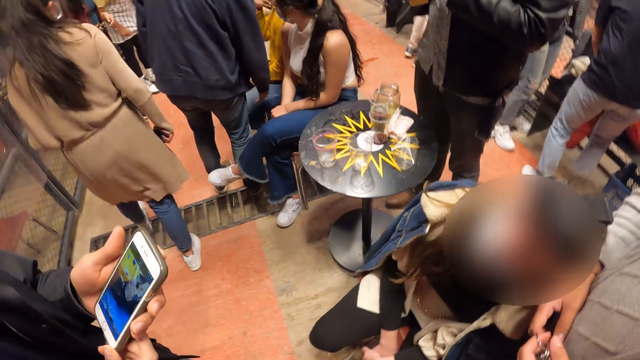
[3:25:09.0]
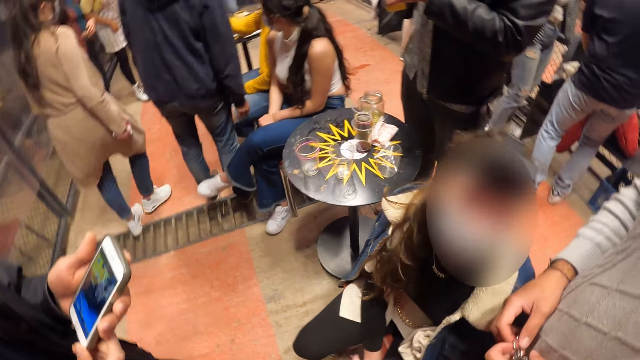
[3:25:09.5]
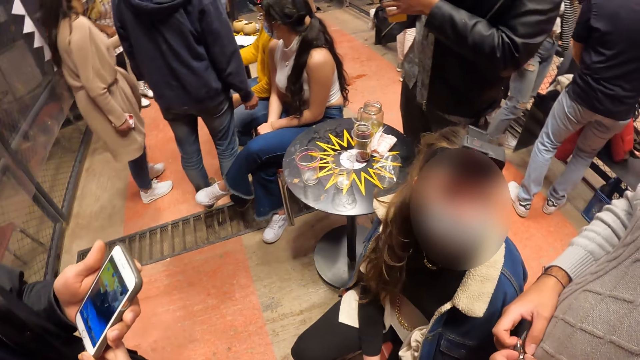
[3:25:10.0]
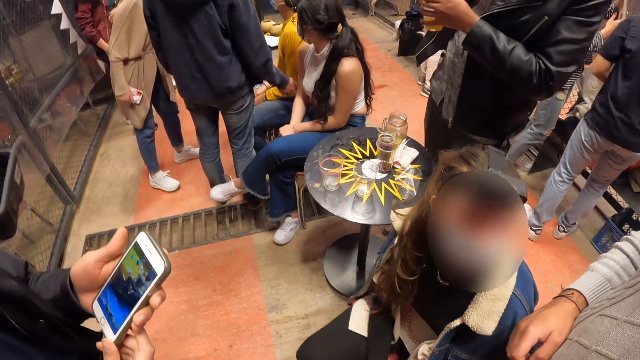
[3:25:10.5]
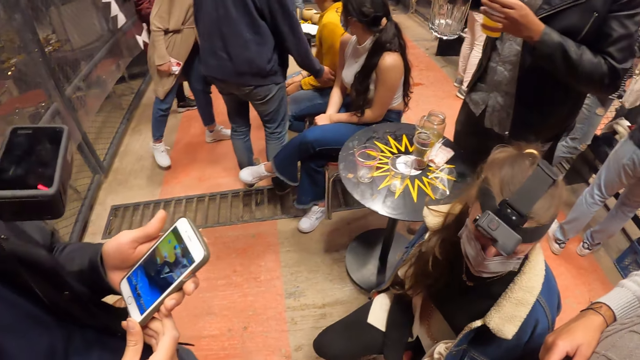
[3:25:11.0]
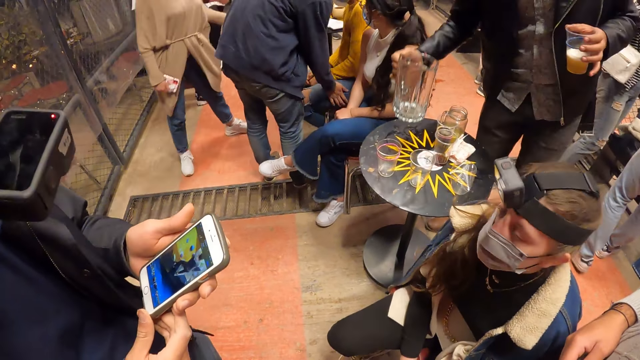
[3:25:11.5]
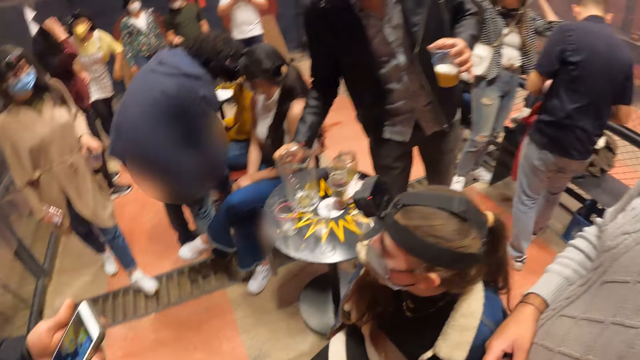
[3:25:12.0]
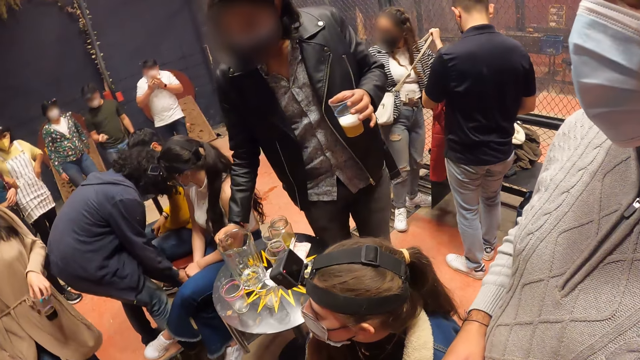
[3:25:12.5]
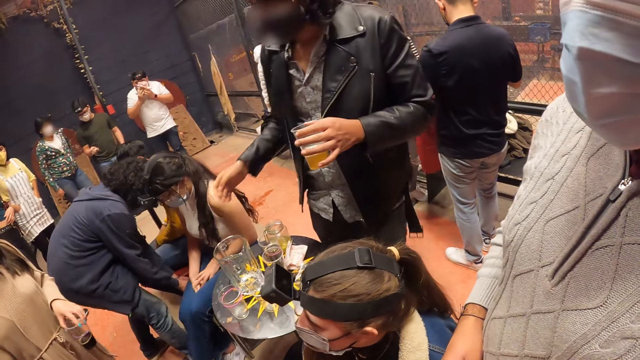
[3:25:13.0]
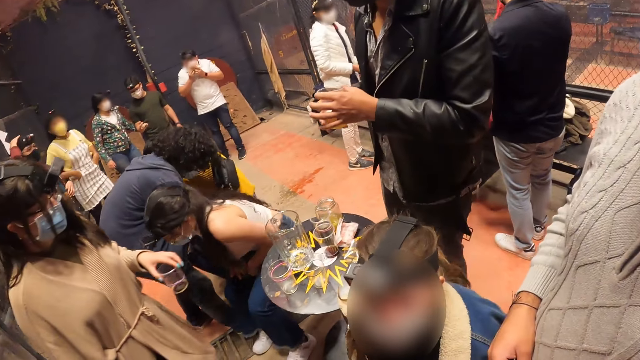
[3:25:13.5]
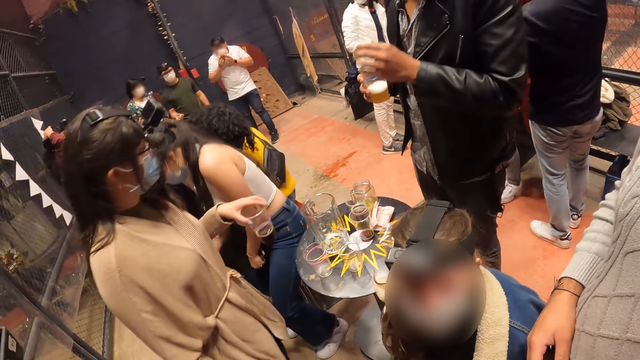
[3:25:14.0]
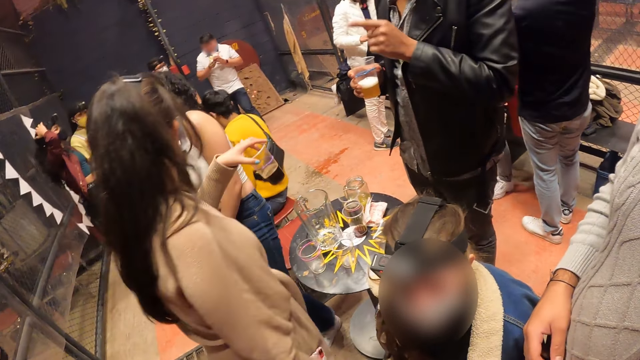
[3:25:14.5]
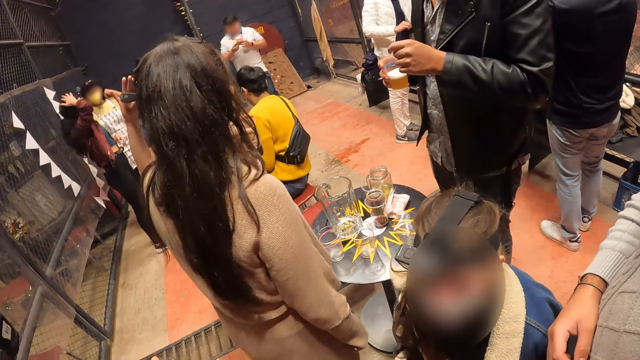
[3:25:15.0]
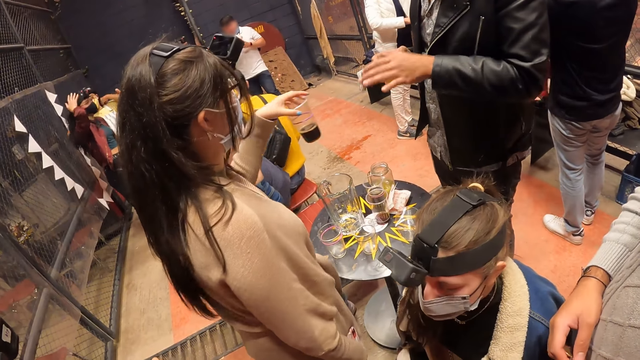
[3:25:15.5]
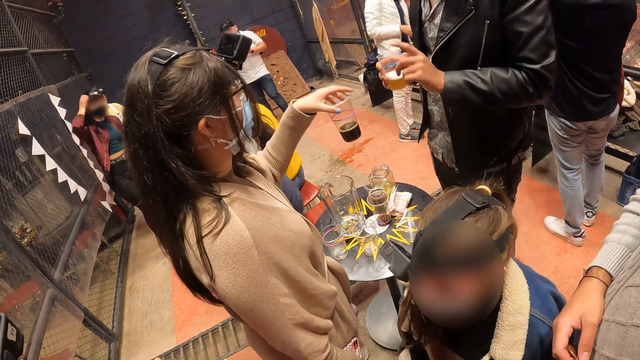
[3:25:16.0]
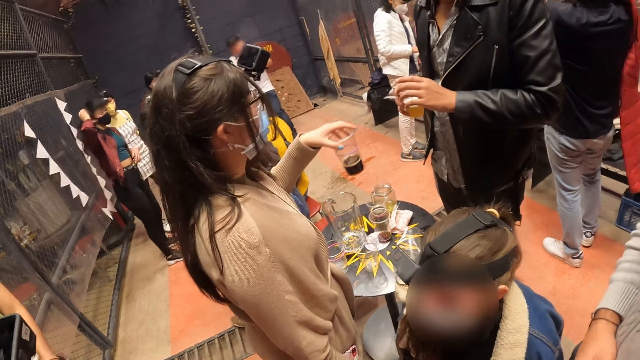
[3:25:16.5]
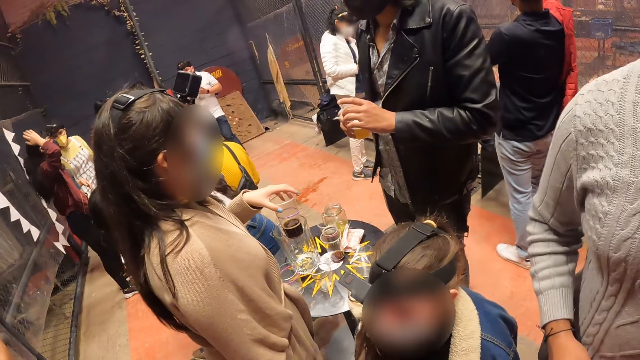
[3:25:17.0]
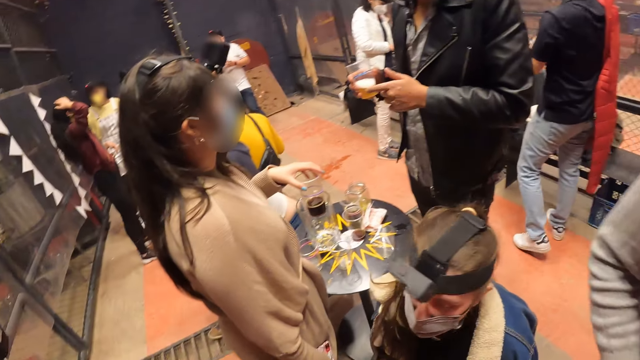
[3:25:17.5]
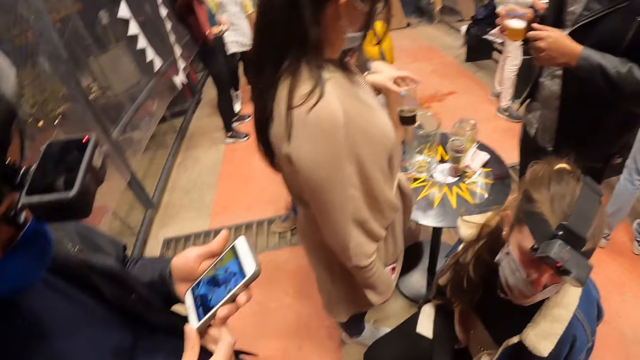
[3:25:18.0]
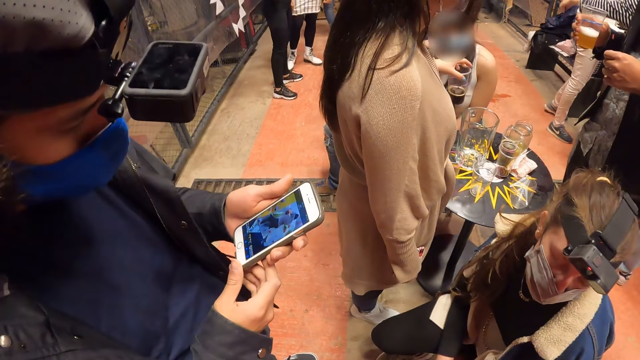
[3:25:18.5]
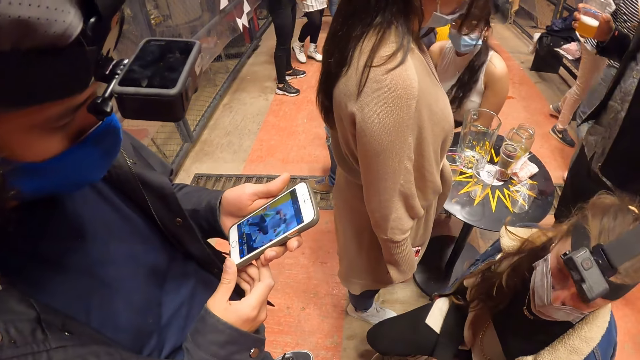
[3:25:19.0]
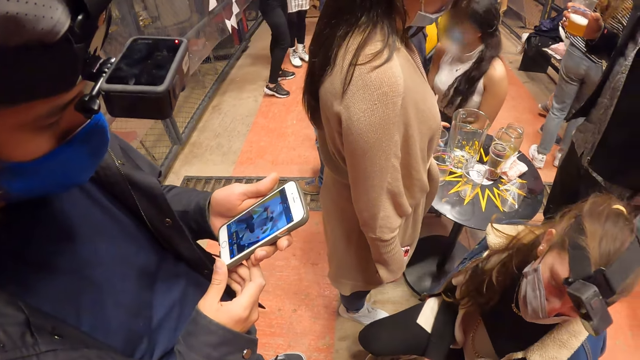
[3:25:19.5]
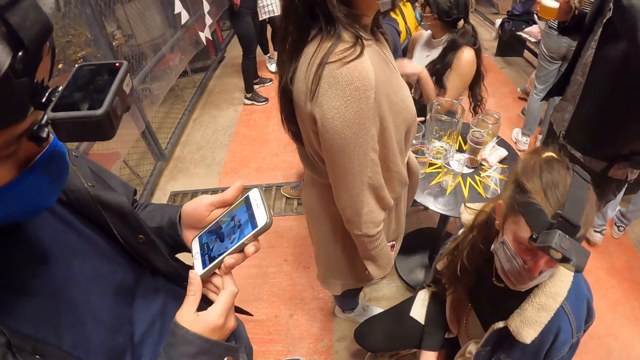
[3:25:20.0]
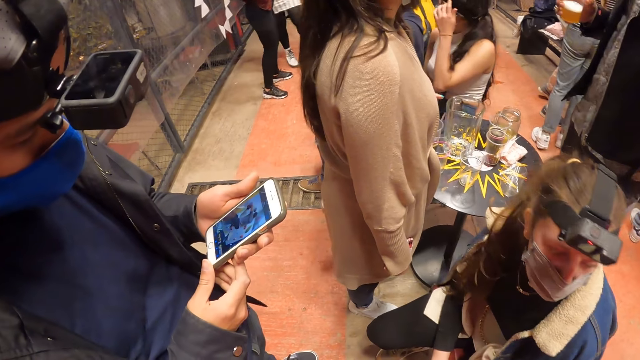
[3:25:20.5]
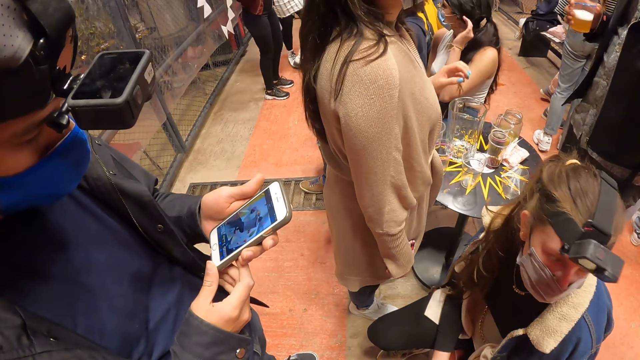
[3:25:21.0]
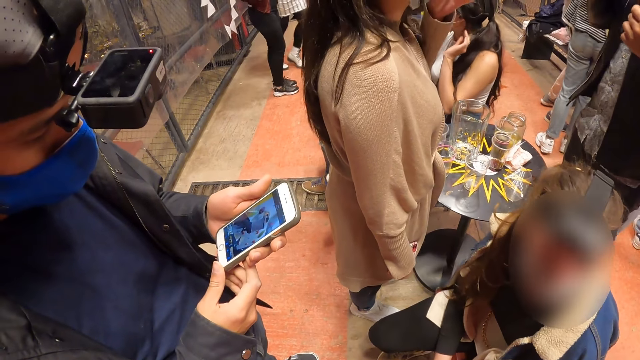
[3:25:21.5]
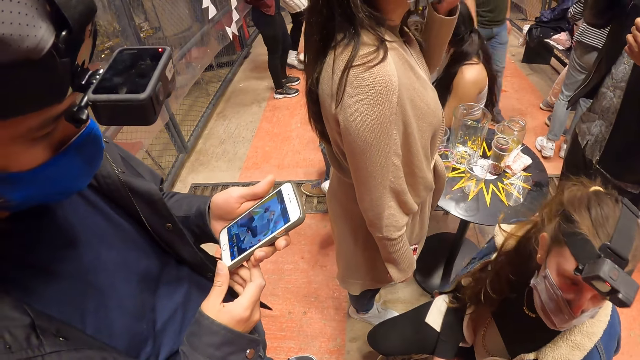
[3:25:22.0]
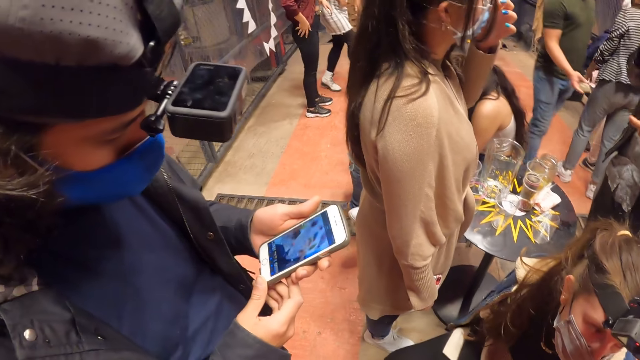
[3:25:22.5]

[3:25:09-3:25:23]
The man drops the jug on the table with his right hand. The man passes the cup in his left hand to his right hand. The woman drops the cup on the table with her left hand.

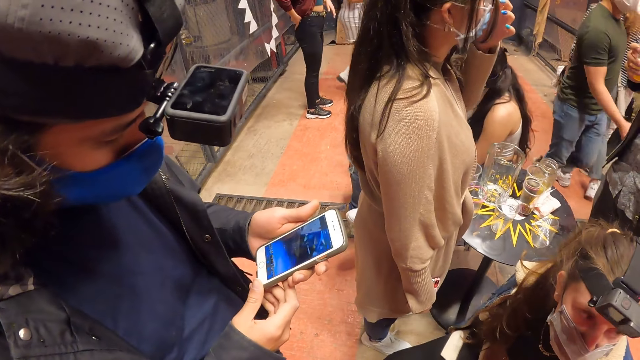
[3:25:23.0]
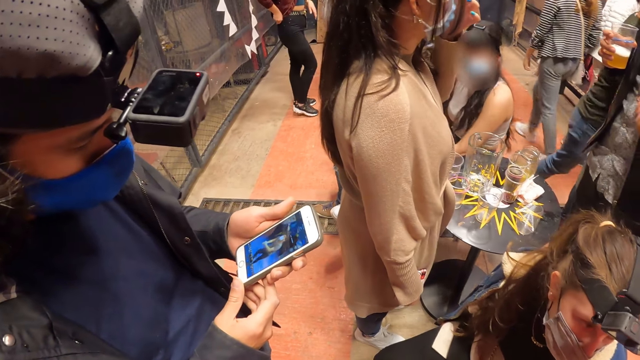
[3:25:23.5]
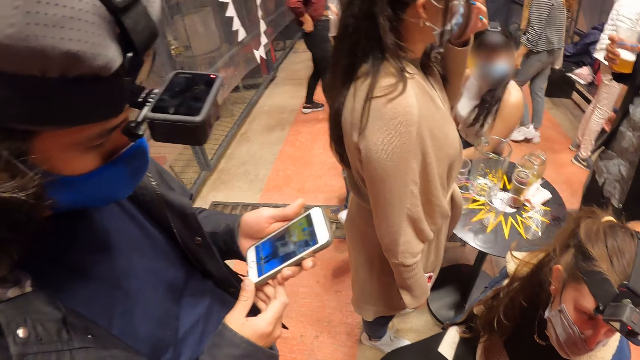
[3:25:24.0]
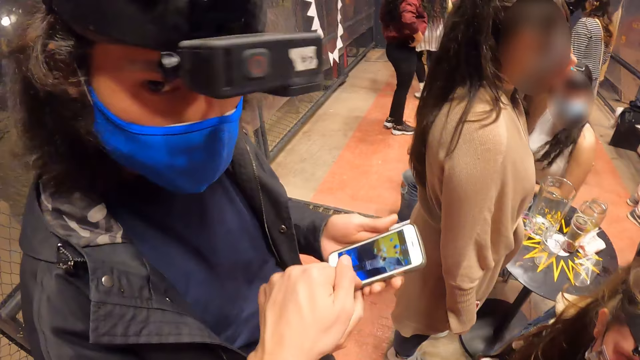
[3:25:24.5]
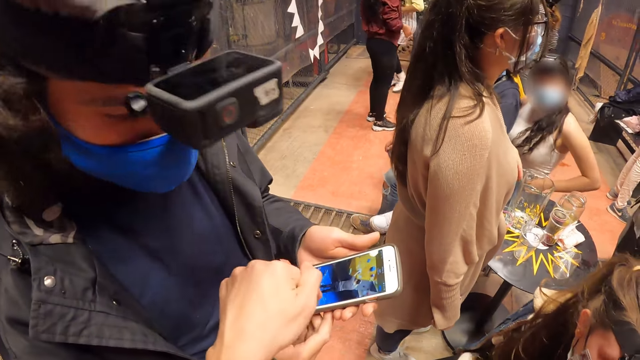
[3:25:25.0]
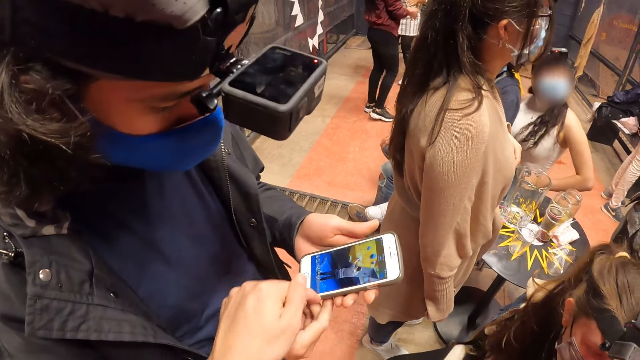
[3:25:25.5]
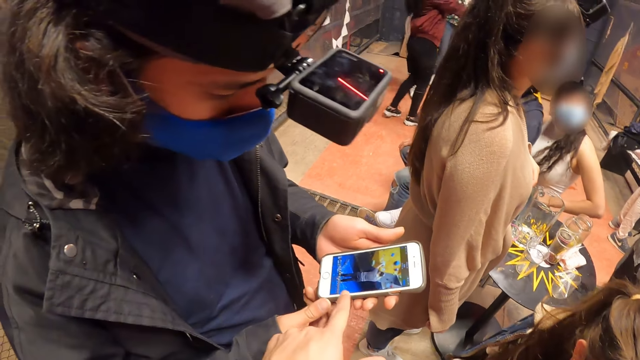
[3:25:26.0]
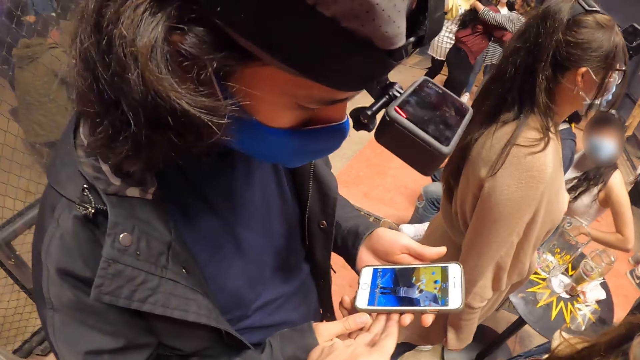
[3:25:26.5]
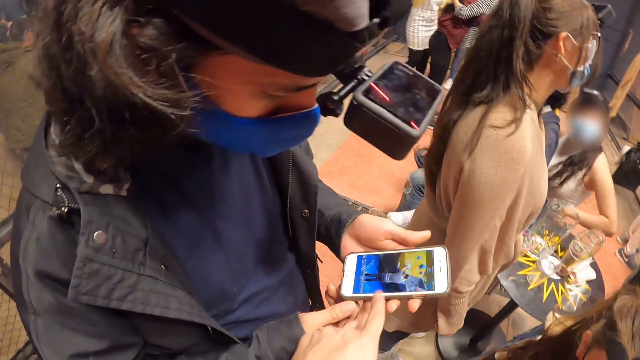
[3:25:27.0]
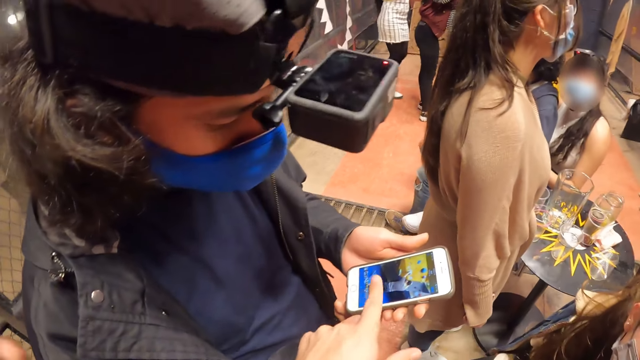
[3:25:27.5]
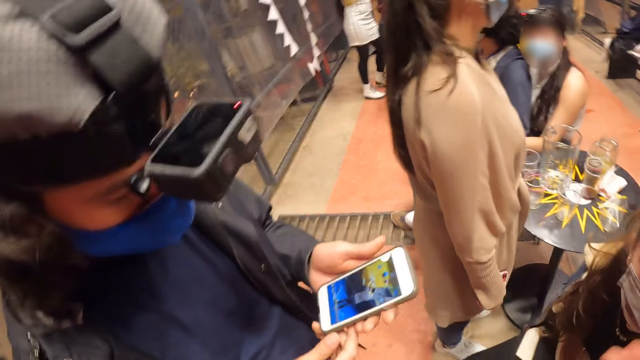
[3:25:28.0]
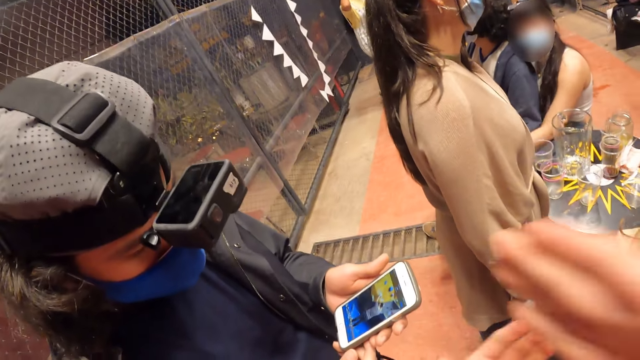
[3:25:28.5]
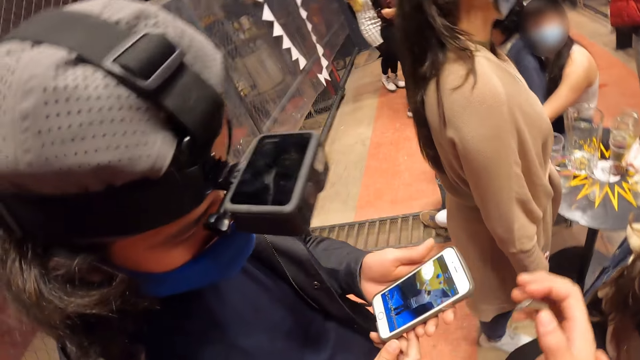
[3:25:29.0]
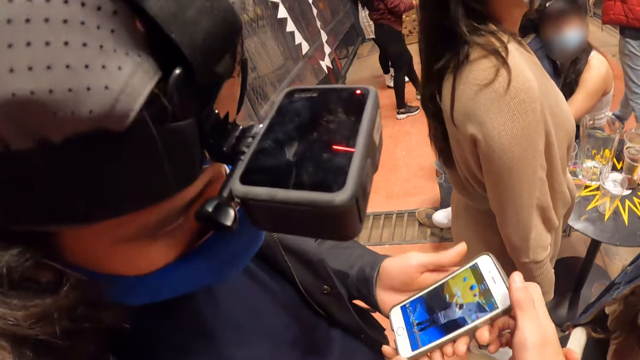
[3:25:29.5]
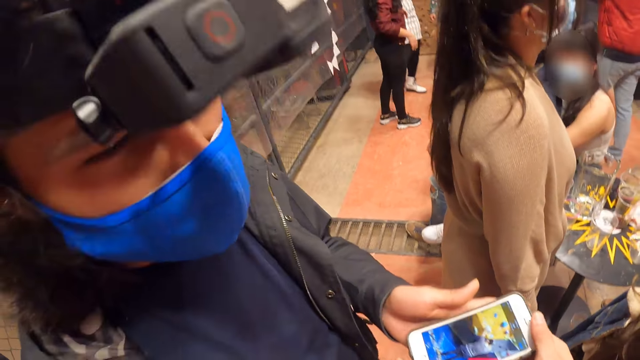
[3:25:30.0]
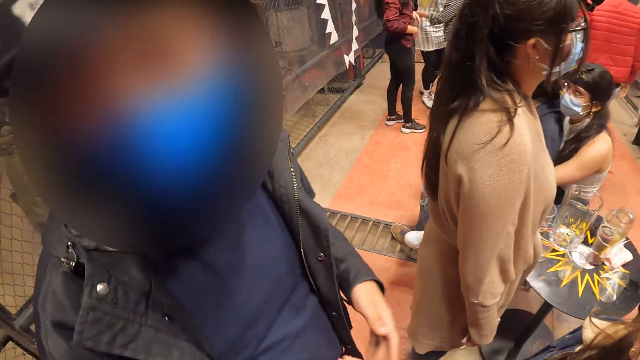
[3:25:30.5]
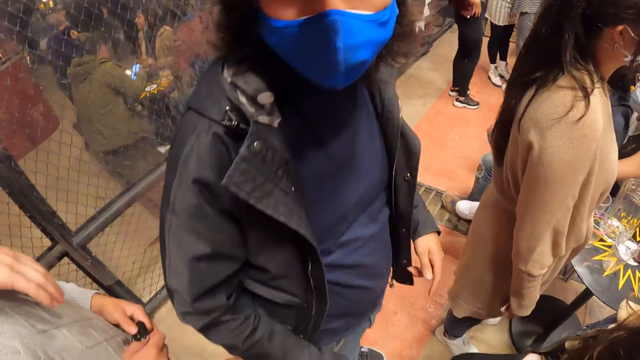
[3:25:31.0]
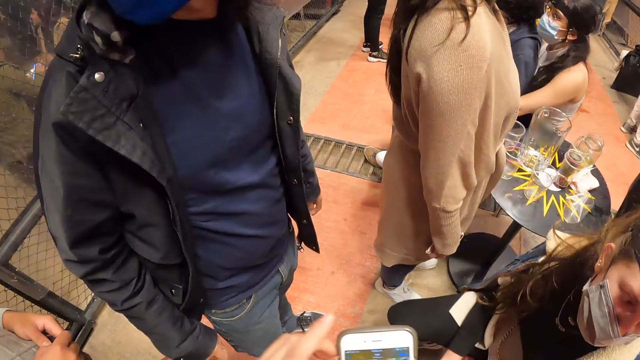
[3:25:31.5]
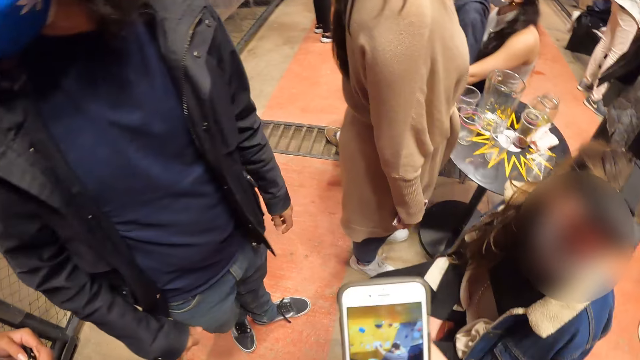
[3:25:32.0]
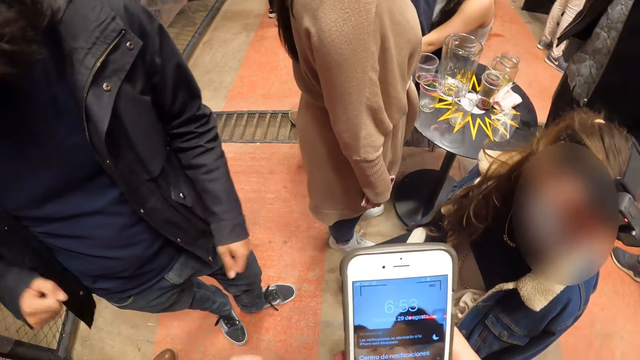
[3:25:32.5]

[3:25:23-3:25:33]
The camera wearer interacts with the man. He converses with the man. He collects his phone from the man with his right hand. He operates his phone with his hands.
